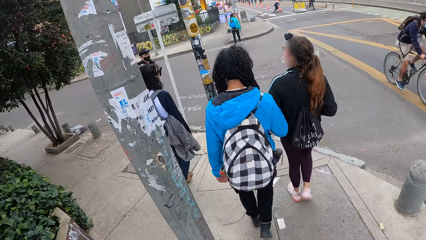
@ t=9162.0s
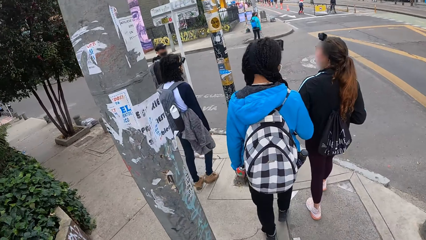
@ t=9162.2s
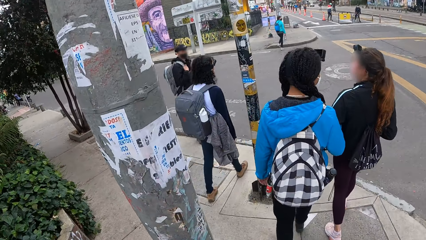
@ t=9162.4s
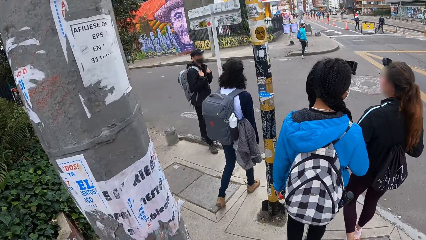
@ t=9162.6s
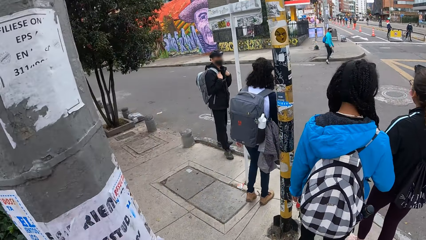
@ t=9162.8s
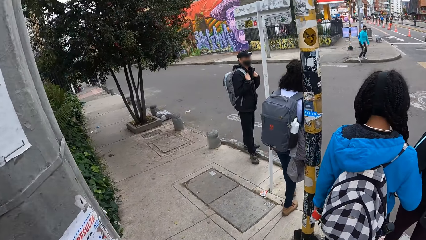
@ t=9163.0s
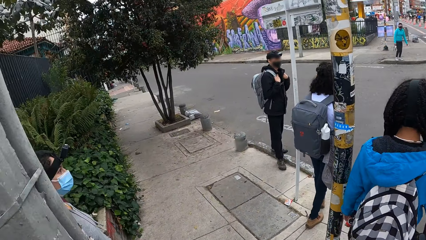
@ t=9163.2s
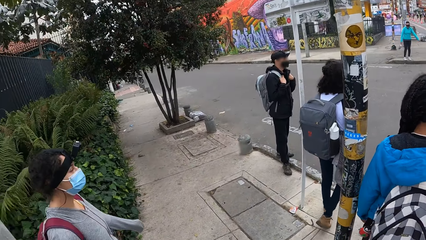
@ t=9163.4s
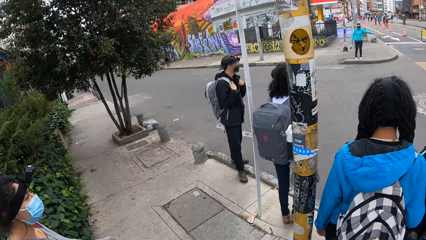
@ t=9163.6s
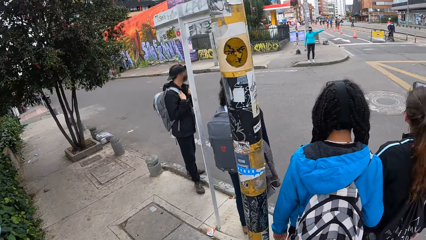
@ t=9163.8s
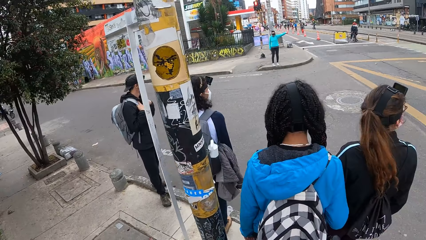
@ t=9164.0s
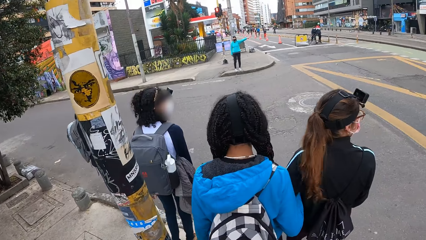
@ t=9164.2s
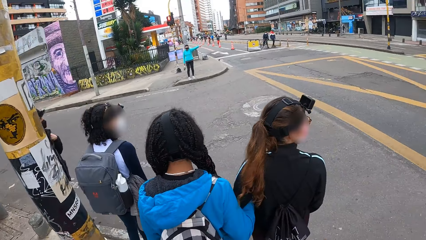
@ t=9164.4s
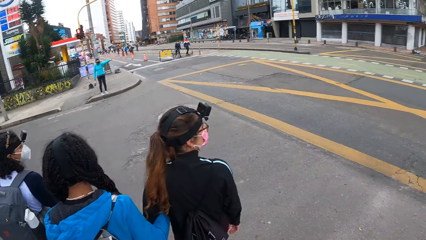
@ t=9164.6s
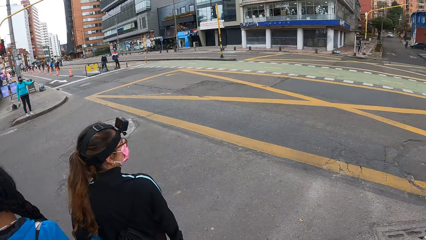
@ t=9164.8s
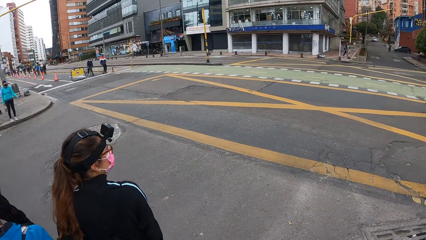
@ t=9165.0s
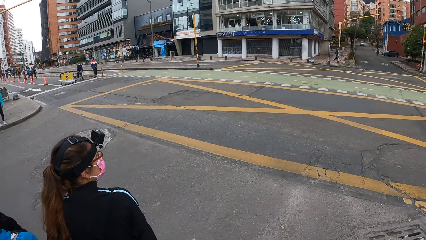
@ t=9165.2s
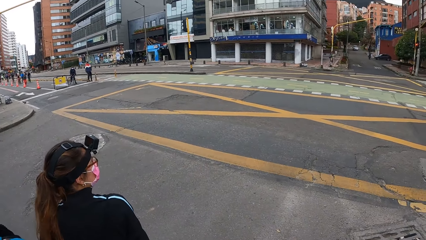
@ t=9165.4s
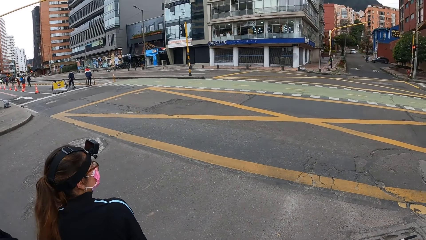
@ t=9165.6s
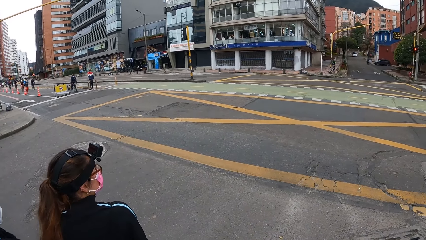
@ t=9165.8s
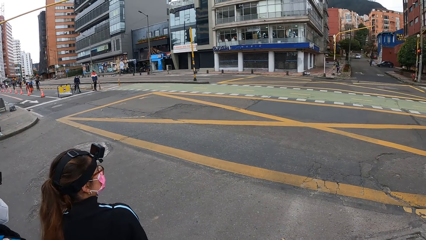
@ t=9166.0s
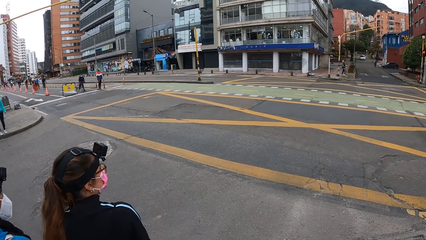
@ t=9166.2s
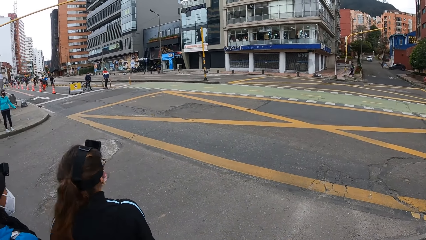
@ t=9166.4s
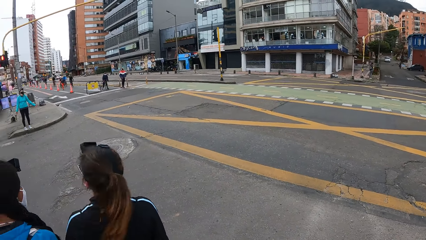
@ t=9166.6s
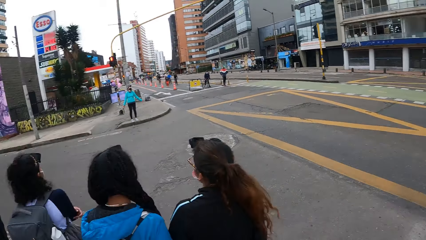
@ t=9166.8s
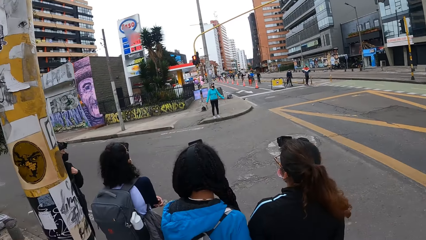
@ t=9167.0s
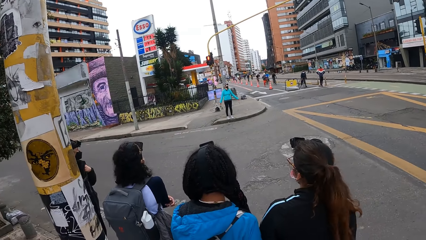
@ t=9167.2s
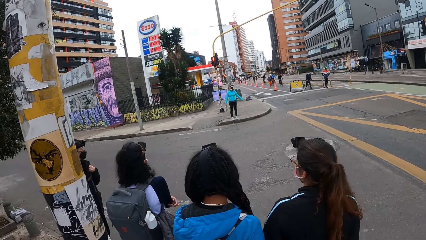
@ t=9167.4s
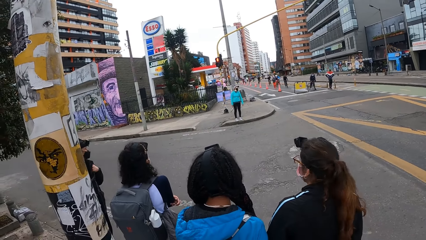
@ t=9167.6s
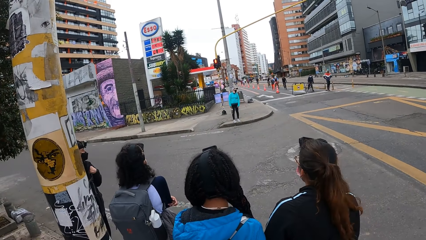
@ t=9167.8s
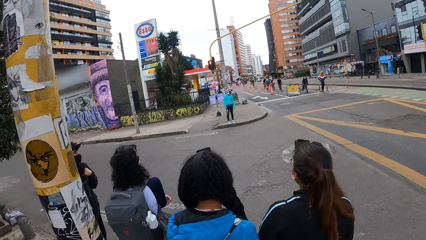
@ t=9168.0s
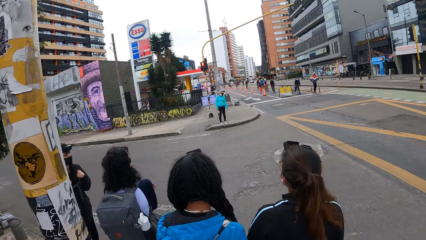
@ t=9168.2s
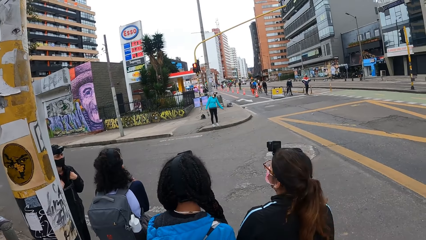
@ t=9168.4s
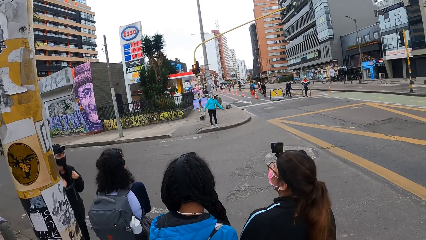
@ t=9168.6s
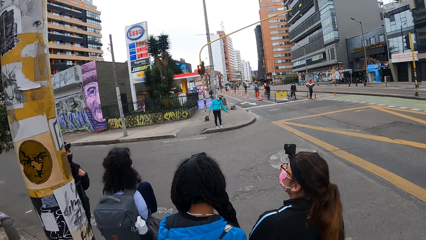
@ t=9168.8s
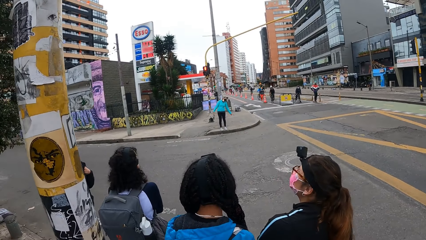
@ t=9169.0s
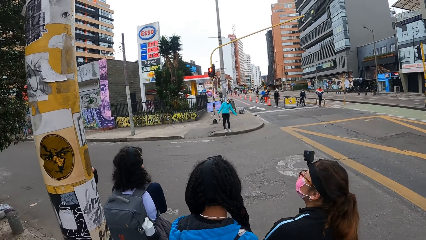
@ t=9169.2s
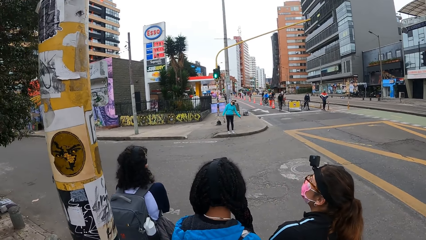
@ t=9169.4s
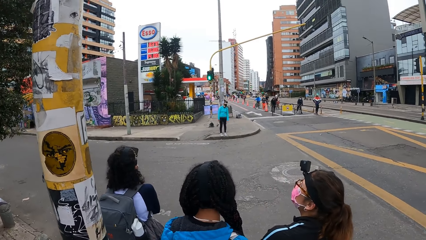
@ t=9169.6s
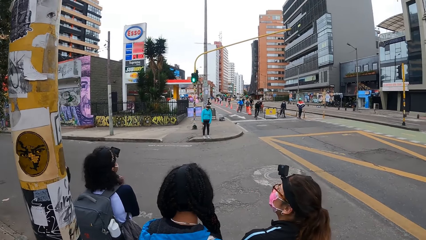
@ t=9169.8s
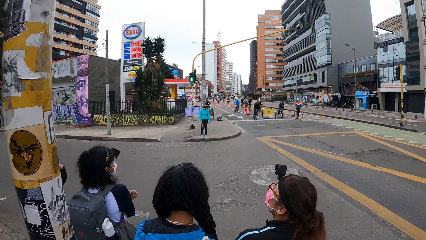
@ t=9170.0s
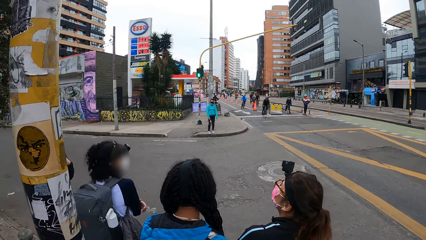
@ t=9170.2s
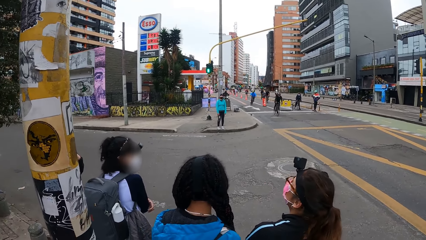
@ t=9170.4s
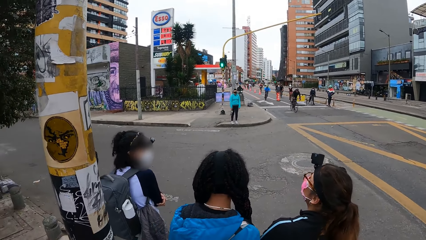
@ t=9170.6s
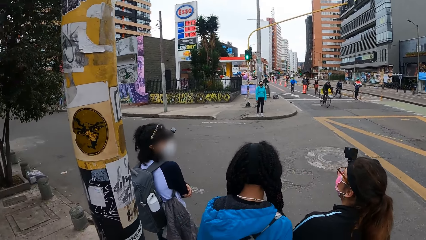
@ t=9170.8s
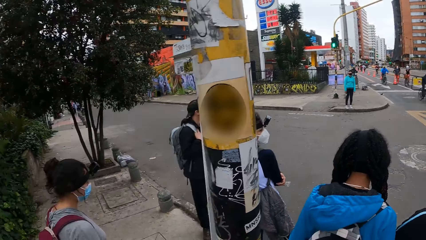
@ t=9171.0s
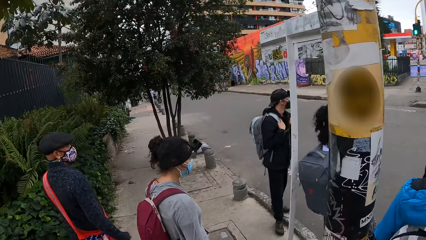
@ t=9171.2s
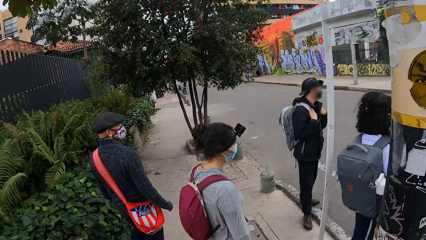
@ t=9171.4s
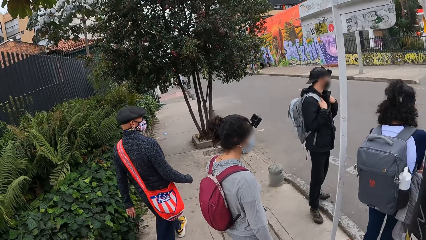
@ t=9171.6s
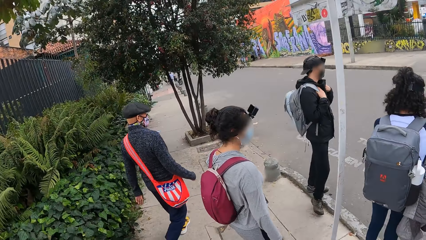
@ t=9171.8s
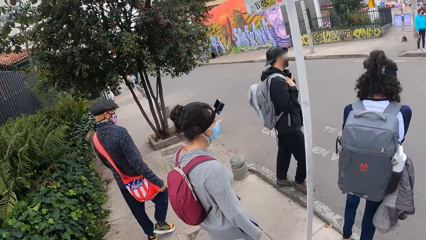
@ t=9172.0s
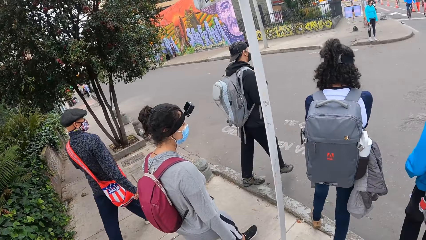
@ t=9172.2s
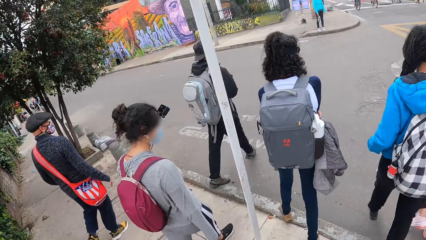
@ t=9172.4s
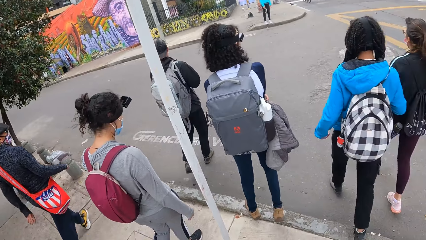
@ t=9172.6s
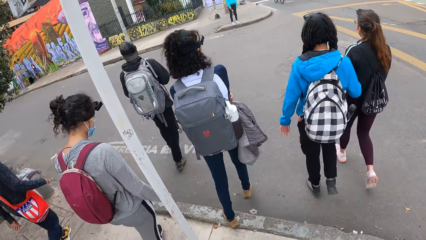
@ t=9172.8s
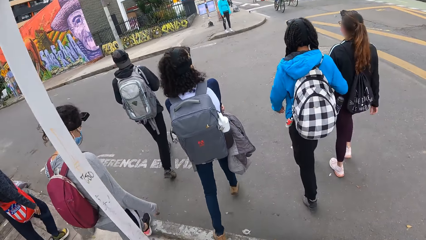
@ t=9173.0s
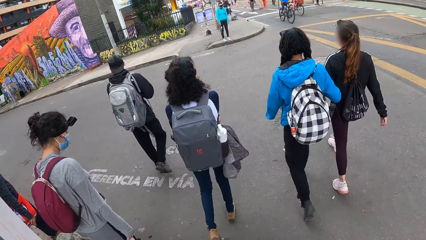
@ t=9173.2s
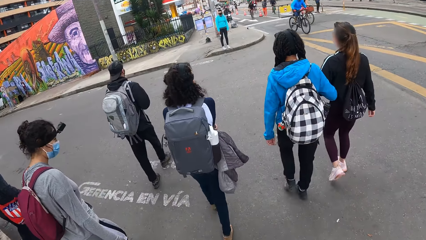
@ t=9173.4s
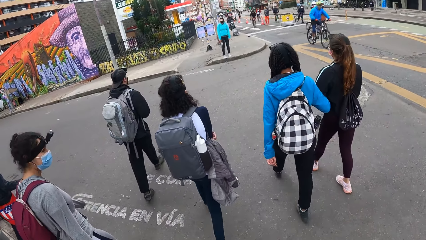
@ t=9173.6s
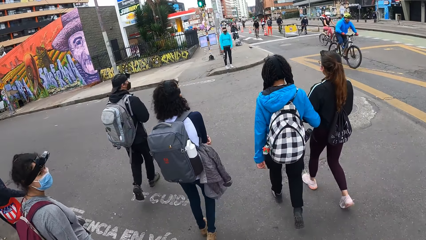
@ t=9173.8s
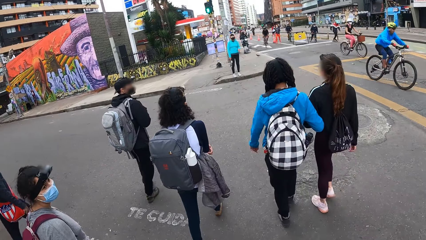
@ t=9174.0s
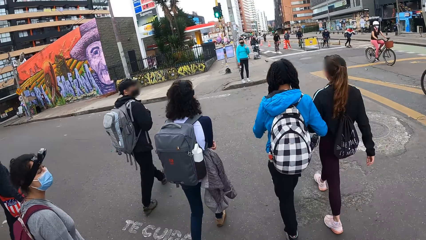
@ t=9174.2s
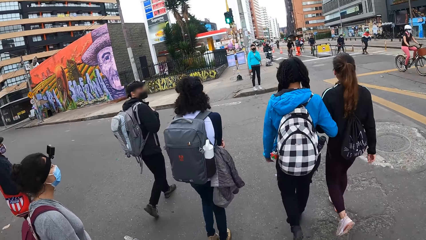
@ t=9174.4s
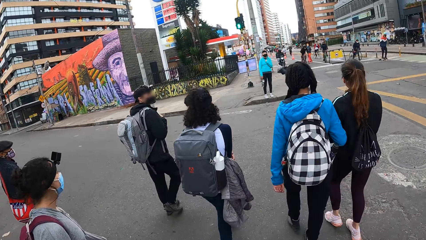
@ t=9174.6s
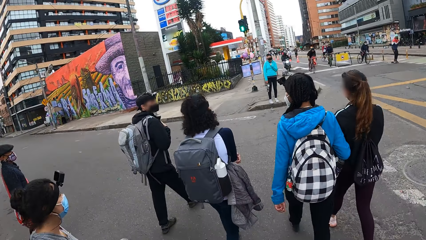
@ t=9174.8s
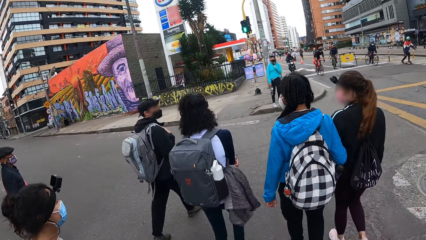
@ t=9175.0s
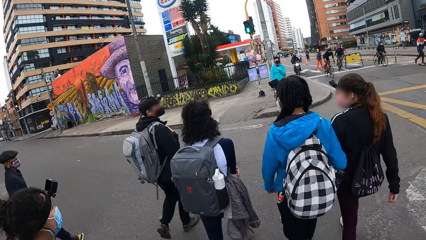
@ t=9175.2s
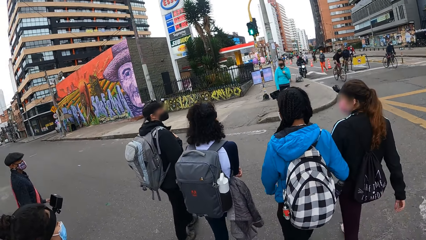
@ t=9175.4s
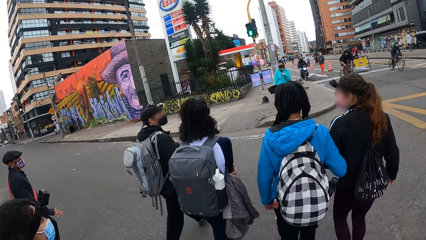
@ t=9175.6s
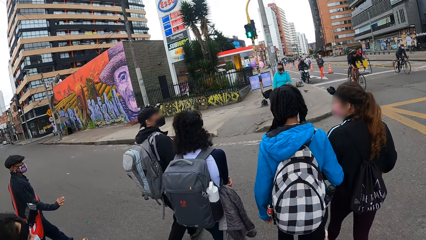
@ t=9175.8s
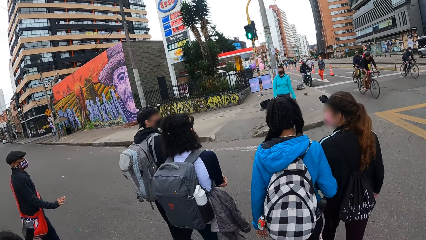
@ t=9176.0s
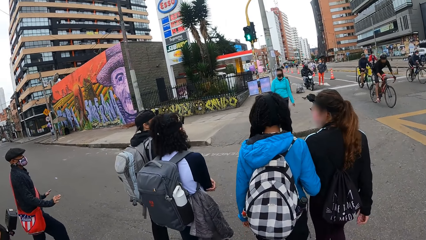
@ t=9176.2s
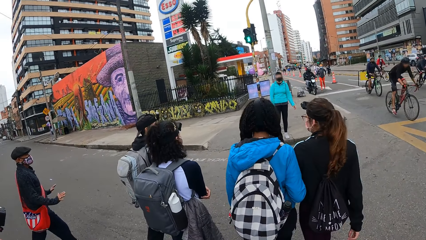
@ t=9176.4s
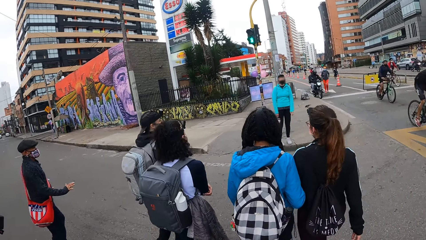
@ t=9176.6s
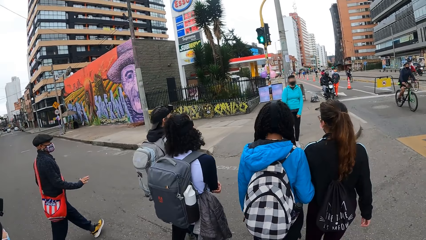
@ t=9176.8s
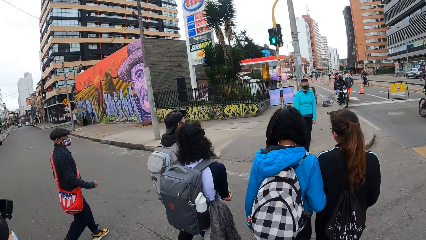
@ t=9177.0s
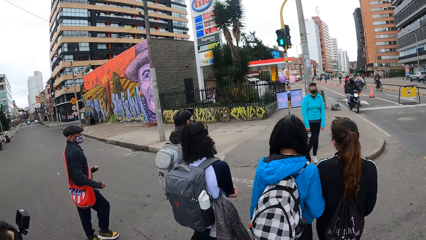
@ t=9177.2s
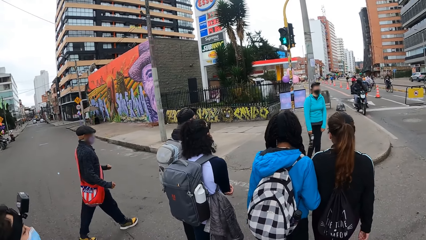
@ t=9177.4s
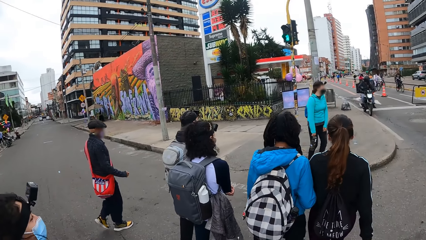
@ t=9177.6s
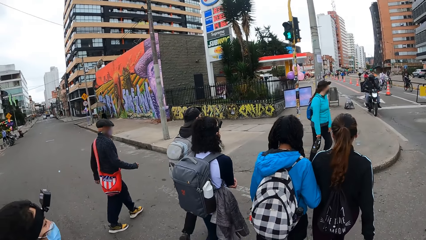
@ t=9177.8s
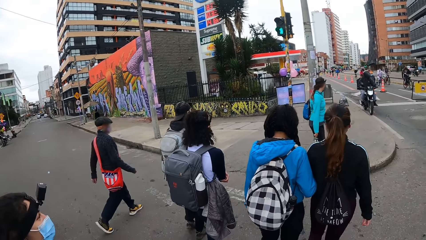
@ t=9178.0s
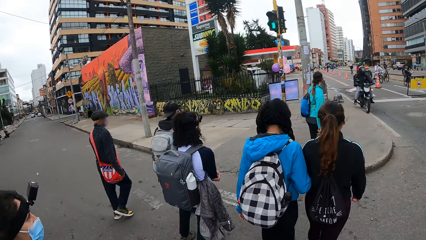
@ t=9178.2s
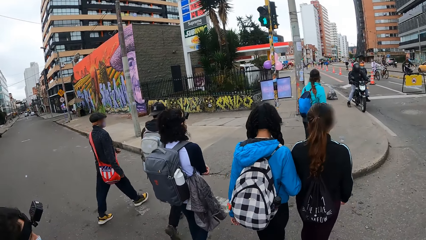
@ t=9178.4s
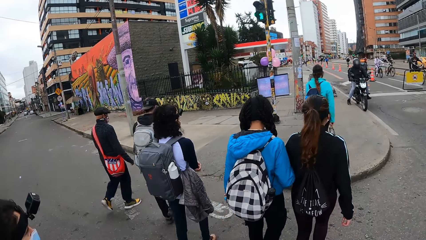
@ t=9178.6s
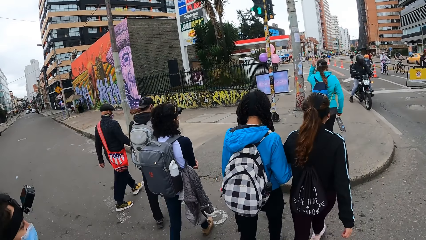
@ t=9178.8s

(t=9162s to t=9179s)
The camera wearer stands on the sidewalk. A woman gestures to the group of people from the sidewalk. A lady and another lady cross the road. The camera wearer crosses the road with the group of people.
